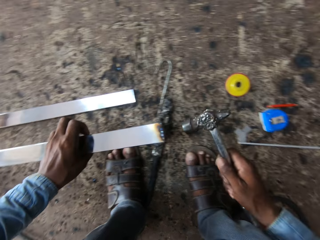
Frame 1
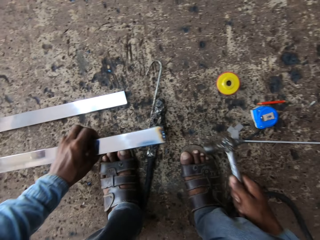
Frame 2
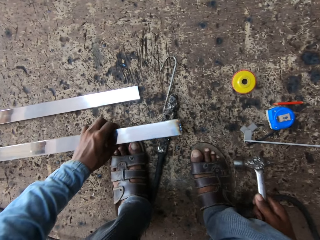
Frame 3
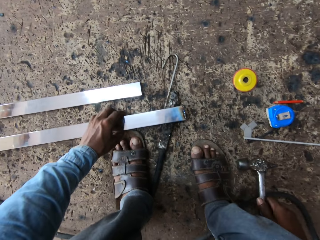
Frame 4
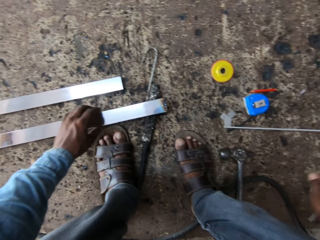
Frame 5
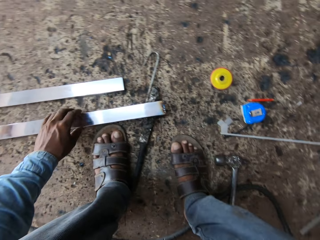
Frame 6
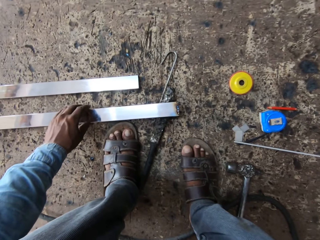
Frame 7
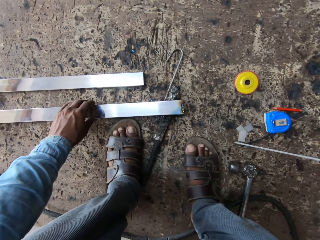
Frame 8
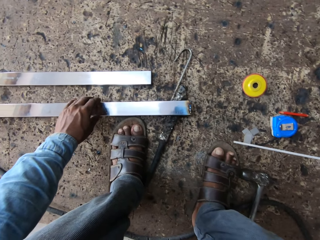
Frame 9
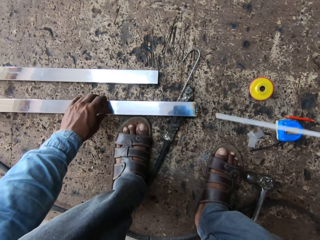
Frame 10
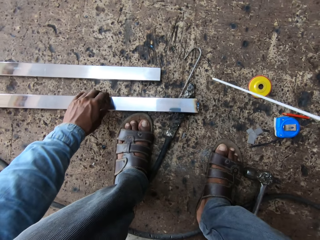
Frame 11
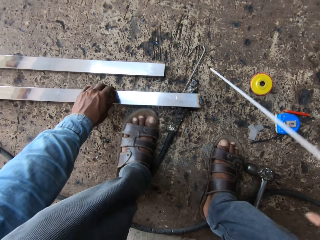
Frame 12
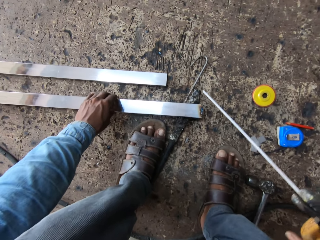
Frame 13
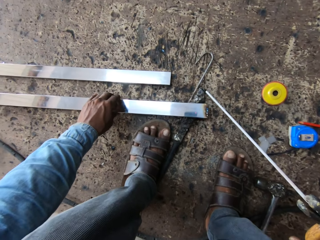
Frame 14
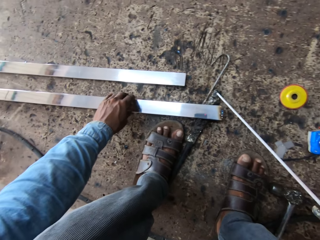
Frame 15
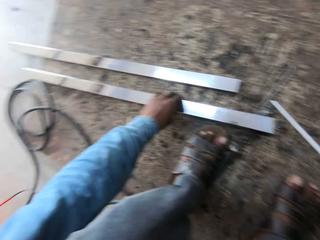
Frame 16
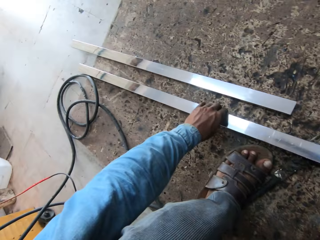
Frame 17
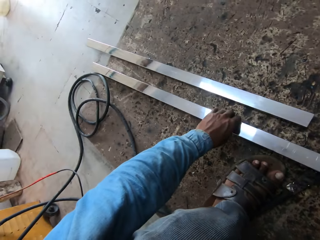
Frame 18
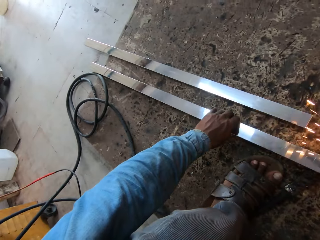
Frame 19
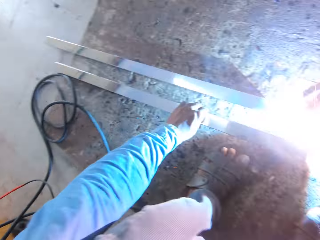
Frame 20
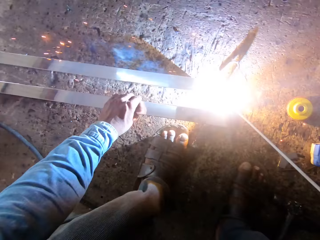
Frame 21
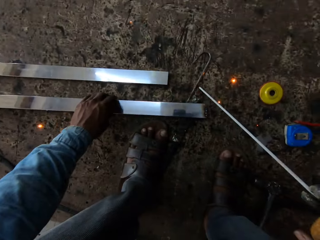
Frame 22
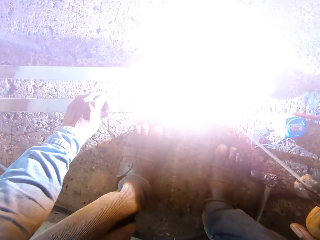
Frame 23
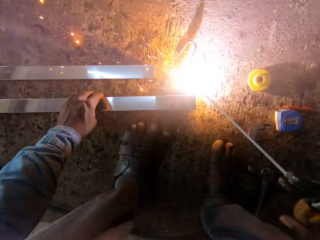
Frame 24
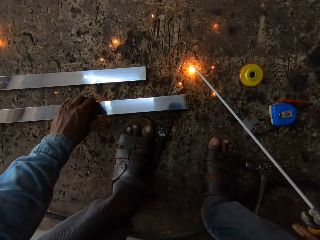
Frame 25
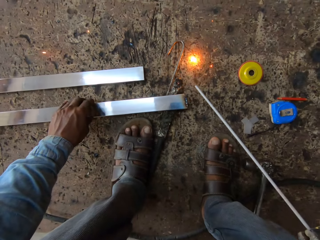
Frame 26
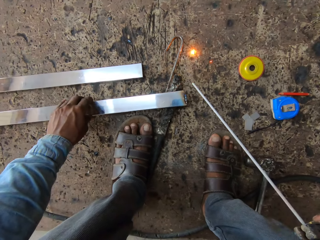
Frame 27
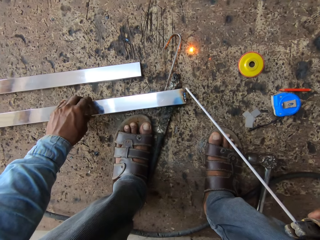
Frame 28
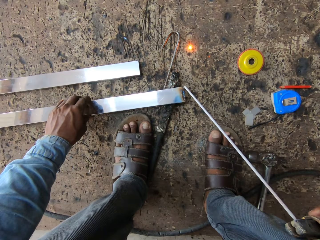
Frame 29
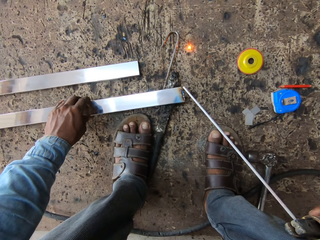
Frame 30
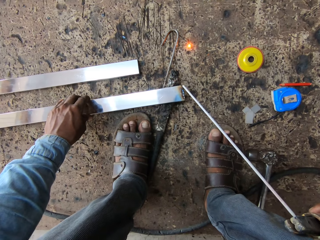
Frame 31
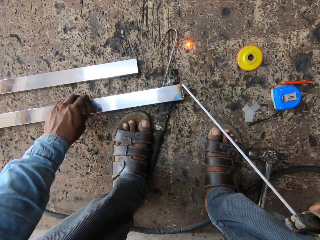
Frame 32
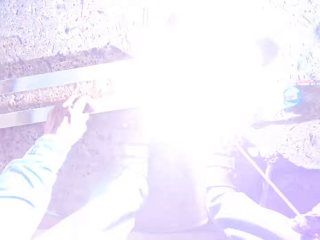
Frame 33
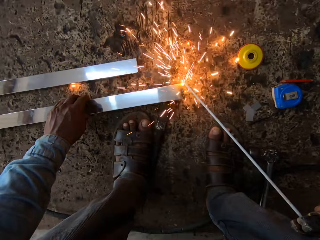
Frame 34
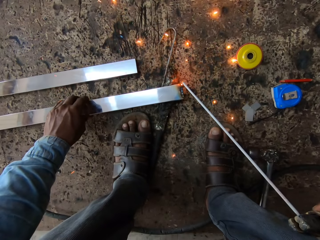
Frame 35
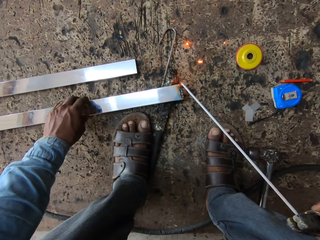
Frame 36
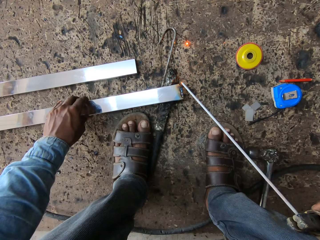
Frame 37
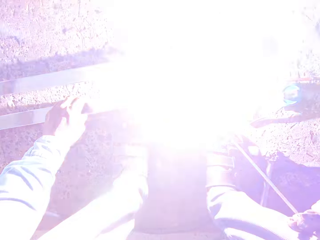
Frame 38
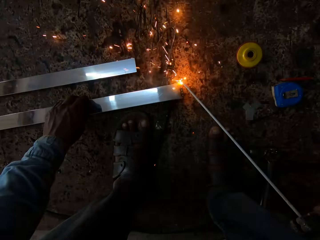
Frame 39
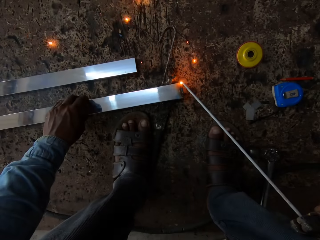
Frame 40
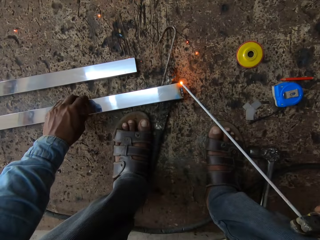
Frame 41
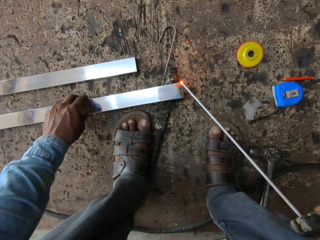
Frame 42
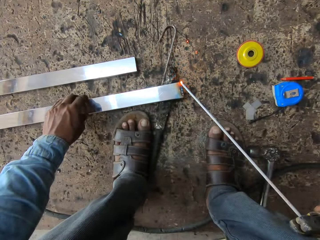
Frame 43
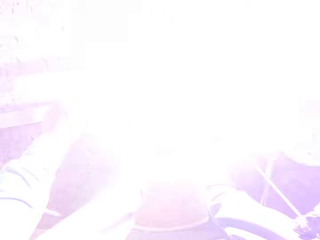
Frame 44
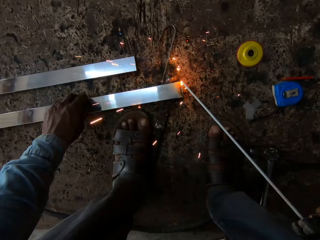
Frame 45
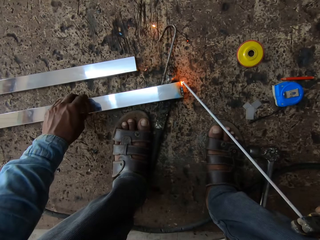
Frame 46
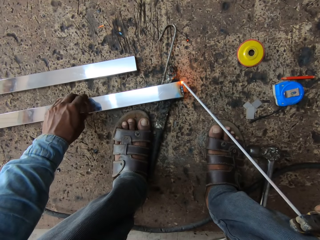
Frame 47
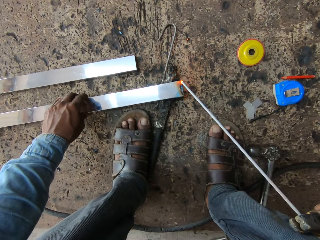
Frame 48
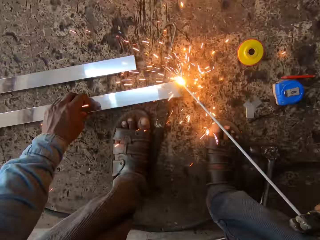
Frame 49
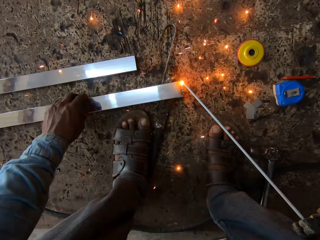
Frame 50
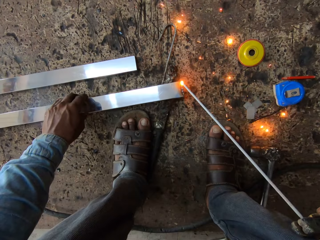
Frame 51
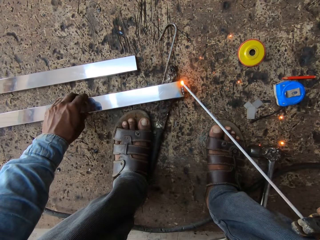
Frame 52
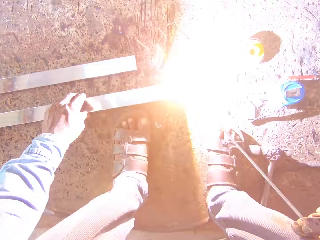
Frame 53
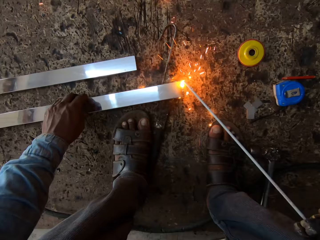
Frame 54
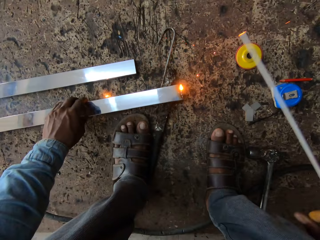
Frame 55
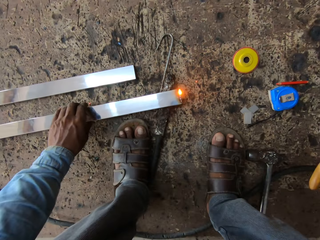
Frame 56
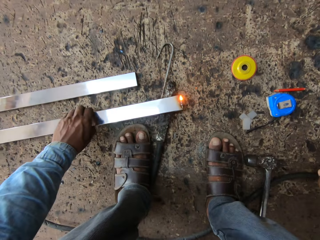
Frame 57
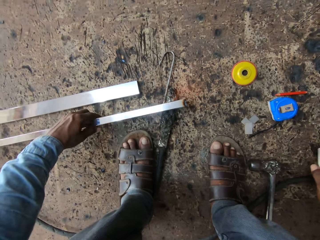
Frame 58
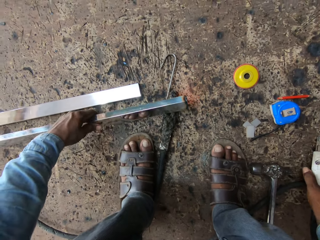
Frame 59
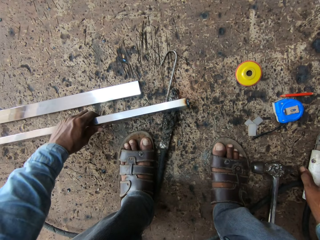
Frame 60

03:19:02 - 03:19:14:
The camera wearer puts the hammer on the floor. They hold the electrode holder and hold the metal rod. They weld a metal bar. They weld on the metal rod.

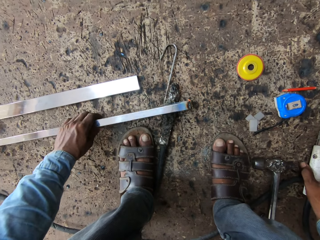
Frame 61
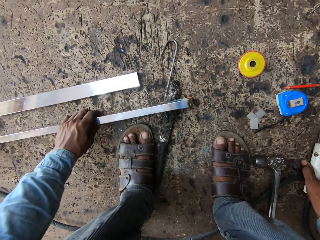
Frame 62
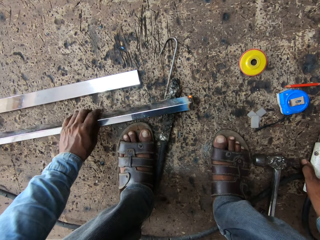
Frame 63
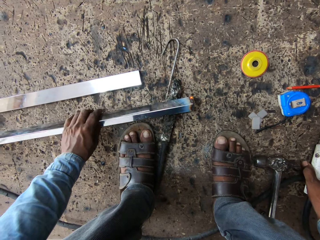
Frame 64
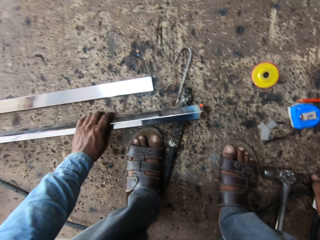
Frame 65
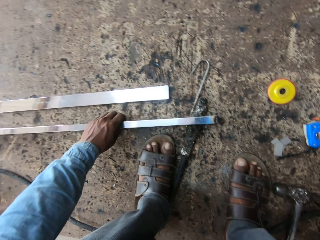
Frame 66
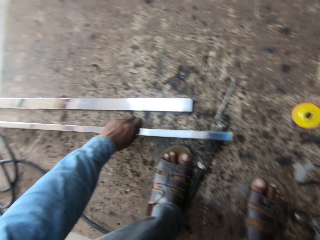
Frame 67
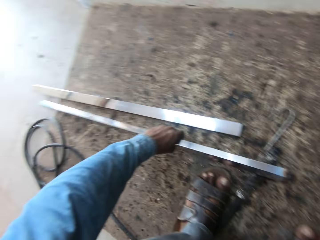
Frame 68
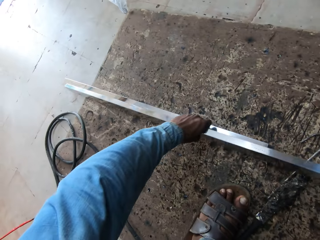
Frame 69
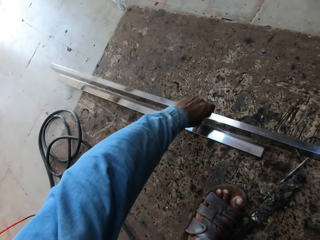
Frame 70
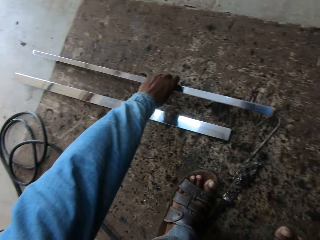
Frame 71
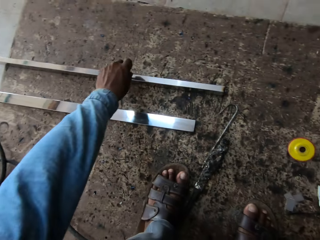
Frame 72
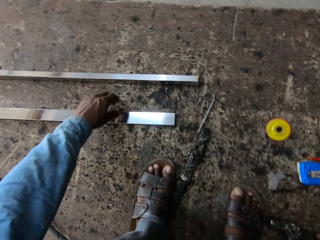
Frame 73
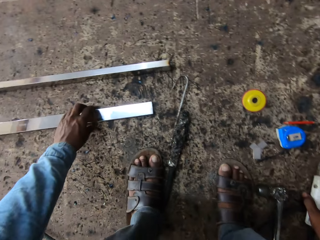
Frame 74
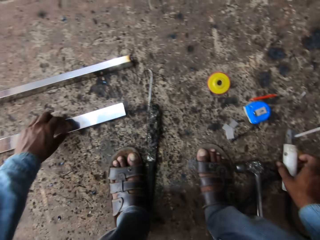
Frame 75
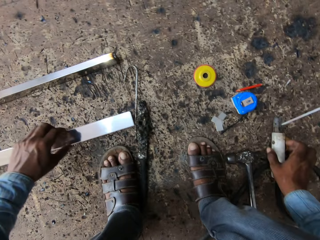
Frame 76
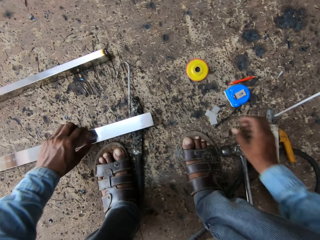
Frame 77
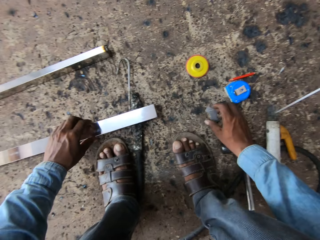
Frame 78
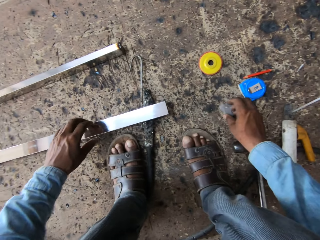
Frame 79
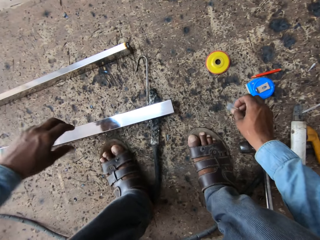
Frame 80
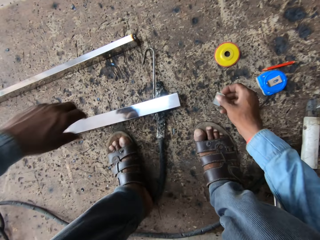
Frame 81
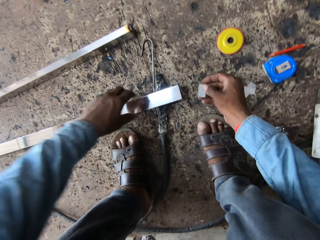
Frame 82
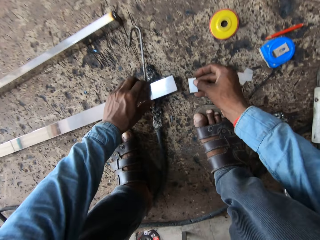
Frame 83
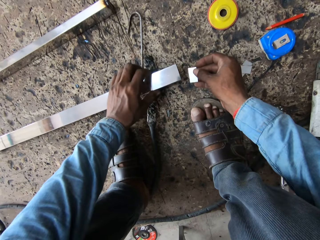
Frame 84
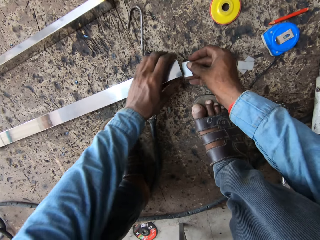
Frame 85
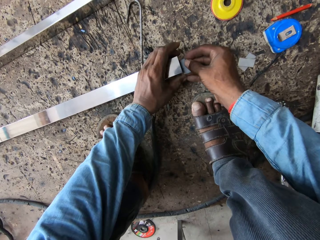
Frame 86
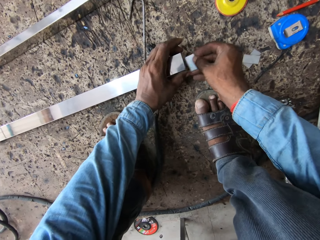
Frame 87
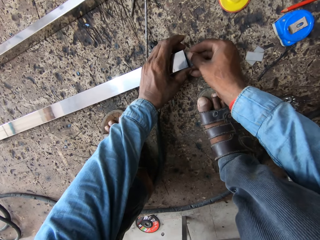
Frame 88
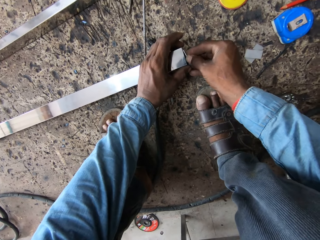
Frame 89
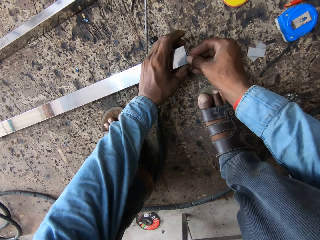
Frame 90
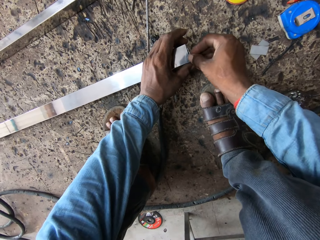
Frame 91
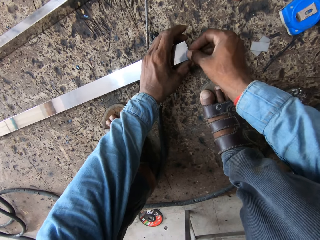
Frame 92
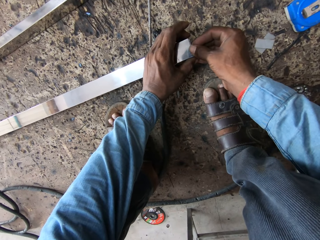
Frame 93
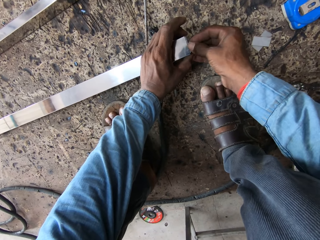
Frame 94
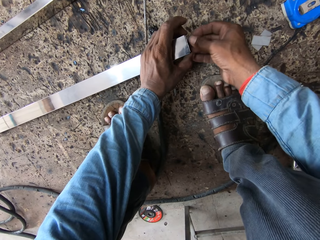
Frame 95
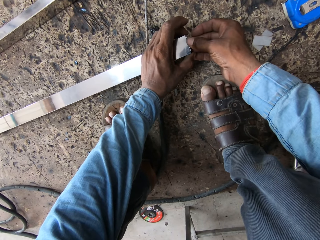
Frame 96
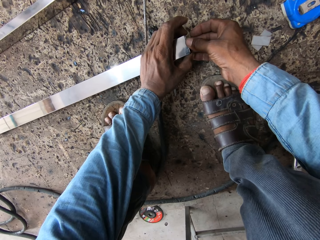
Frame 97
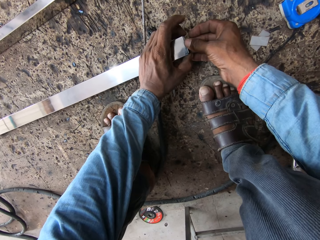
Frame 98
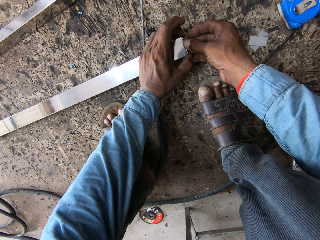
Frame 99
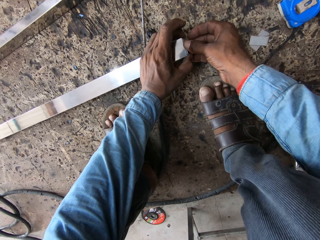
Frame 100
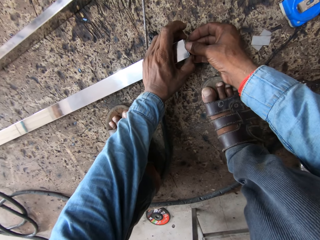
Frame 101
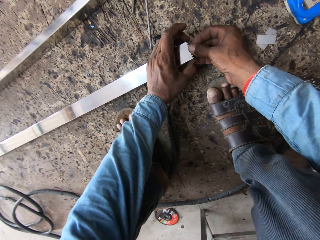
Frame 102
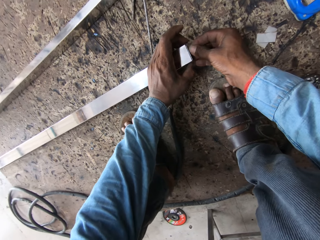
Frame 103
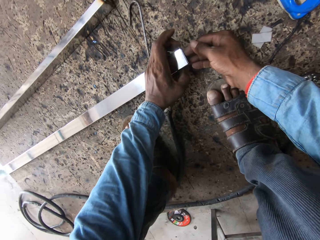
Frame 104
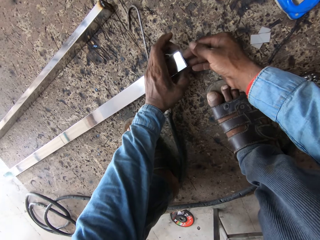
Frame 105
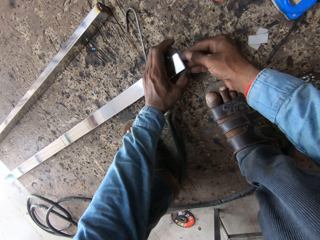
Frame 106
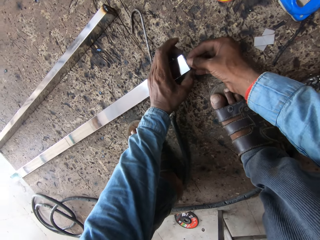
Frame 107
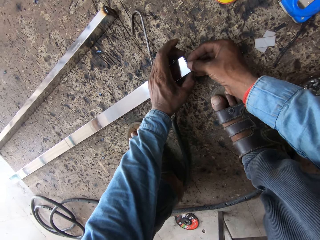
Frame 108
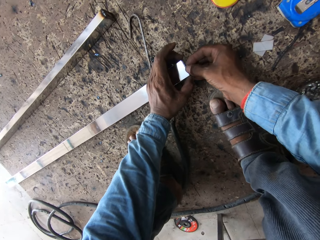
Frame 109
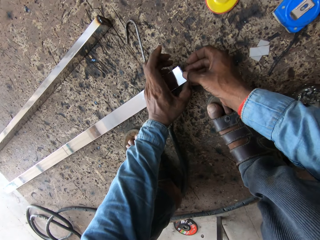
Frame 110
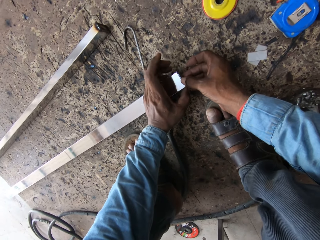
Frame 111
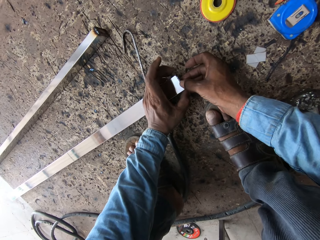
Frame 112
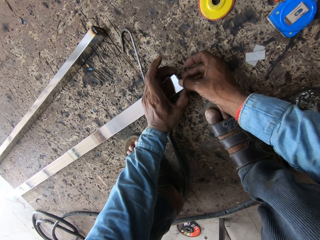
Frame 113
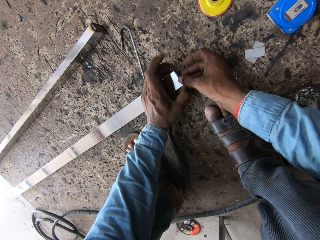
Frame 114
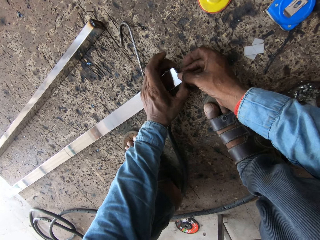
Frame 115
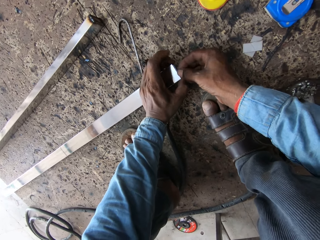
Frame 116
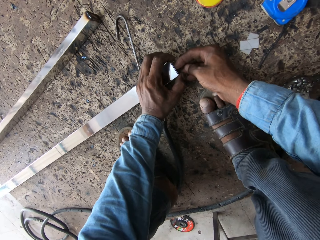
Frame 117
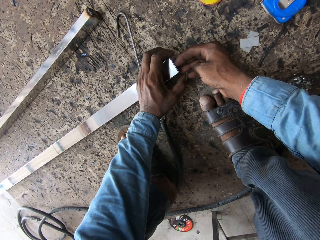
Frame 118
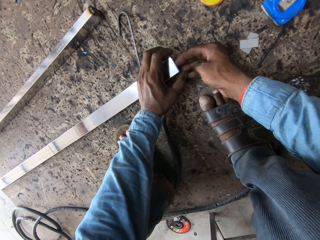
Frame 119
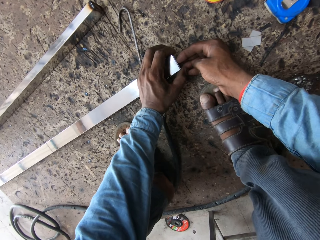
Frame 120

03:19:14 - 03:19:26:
The camera wearer looks on the metal rod. They put the metal rod on the floor. They hold the metal rod. They put a small bar at the metal bar. They fix the piece of metal.
